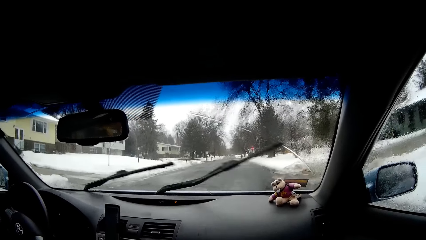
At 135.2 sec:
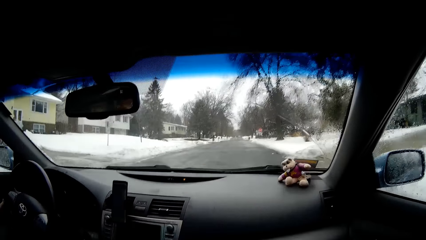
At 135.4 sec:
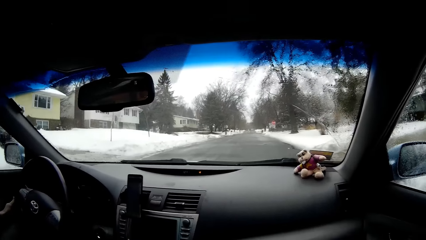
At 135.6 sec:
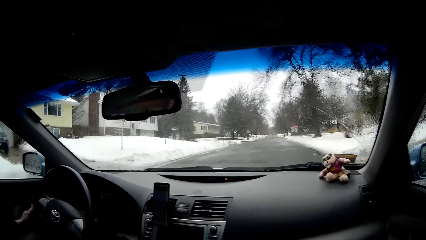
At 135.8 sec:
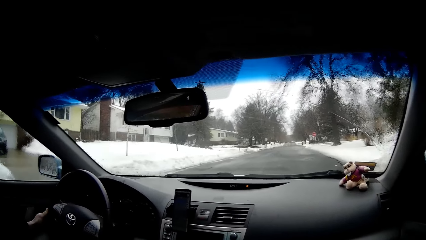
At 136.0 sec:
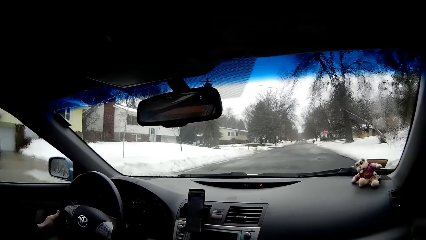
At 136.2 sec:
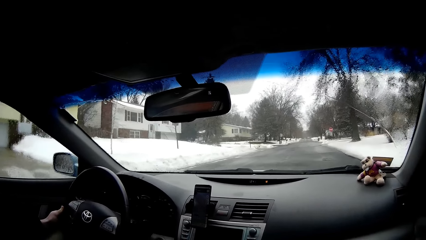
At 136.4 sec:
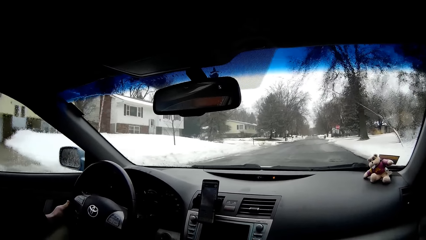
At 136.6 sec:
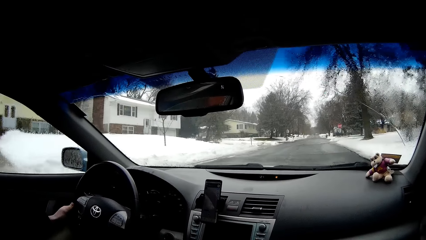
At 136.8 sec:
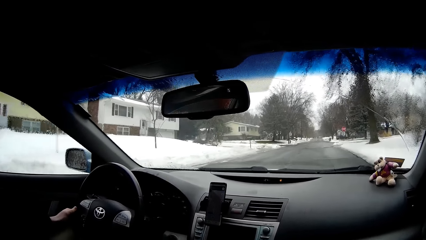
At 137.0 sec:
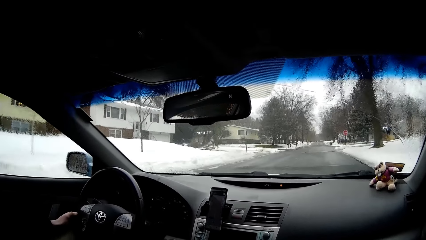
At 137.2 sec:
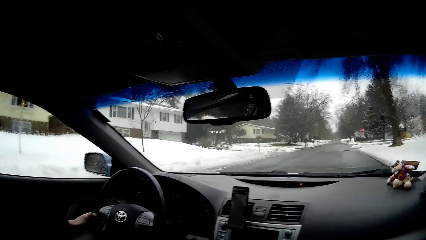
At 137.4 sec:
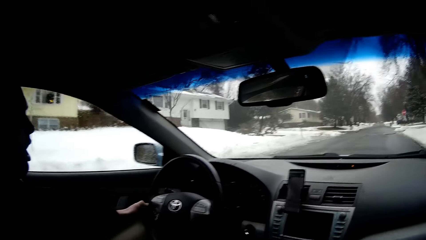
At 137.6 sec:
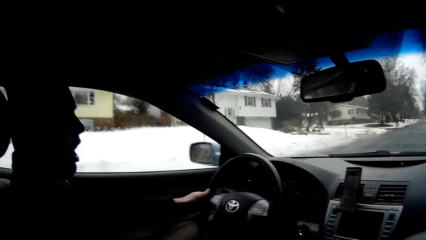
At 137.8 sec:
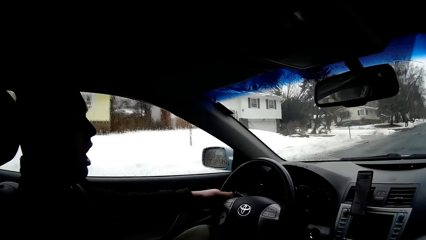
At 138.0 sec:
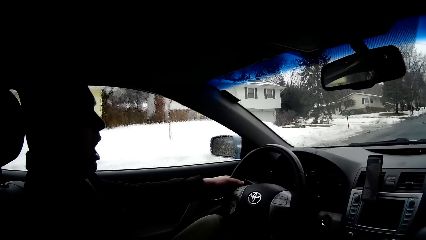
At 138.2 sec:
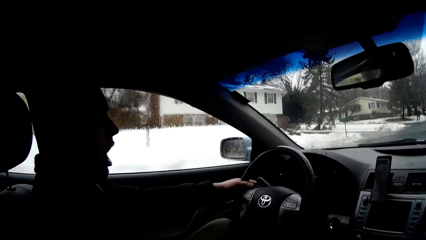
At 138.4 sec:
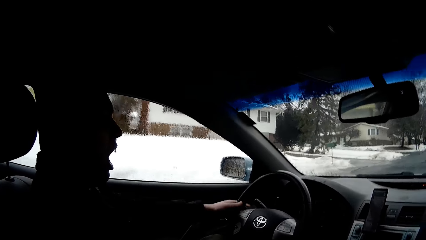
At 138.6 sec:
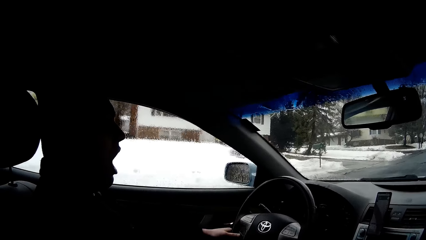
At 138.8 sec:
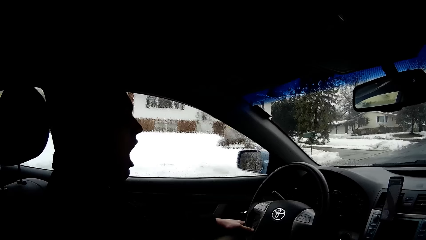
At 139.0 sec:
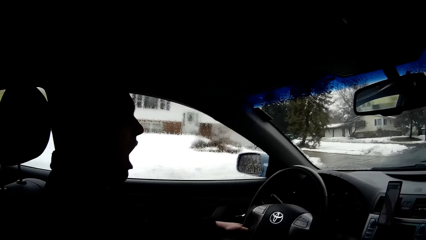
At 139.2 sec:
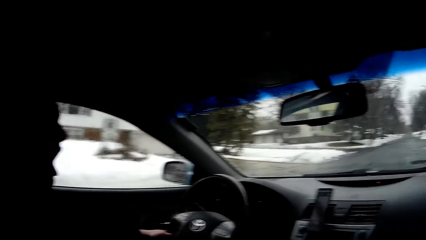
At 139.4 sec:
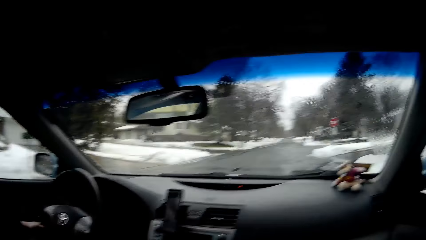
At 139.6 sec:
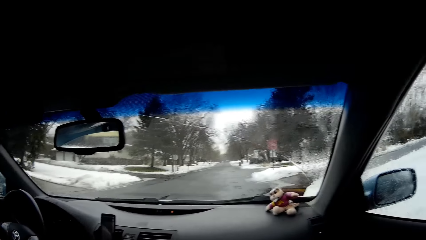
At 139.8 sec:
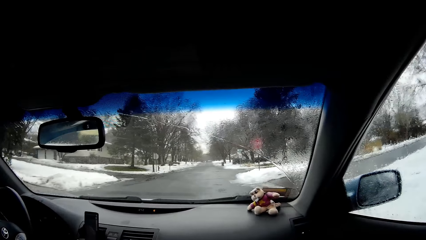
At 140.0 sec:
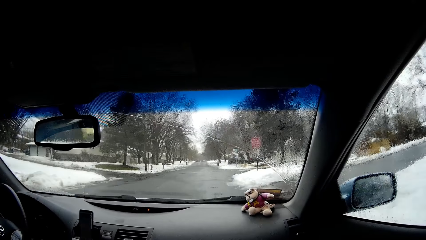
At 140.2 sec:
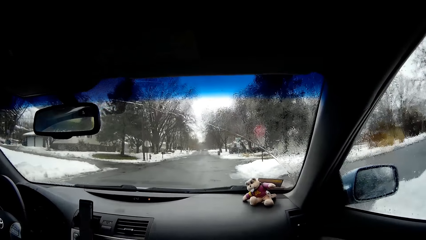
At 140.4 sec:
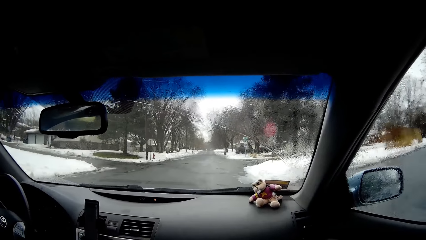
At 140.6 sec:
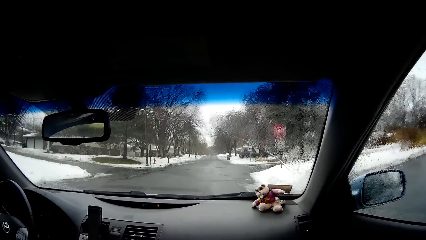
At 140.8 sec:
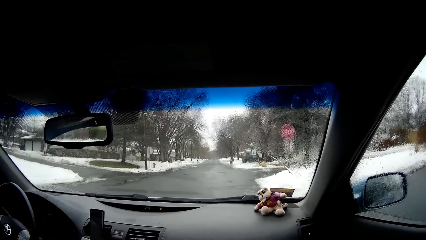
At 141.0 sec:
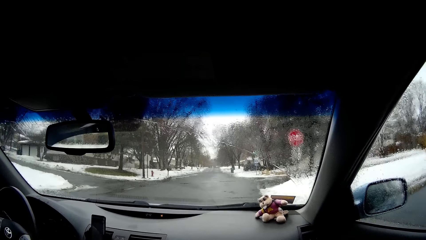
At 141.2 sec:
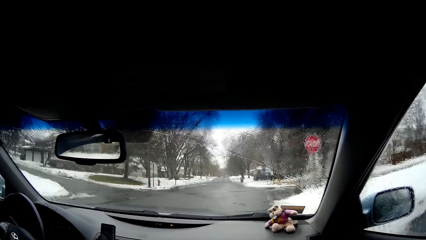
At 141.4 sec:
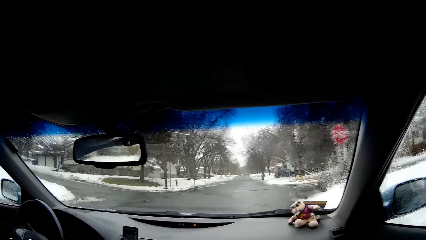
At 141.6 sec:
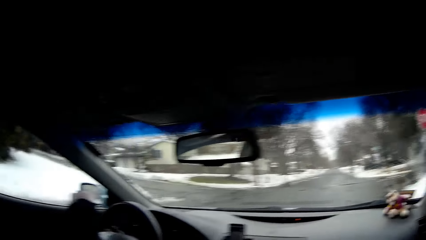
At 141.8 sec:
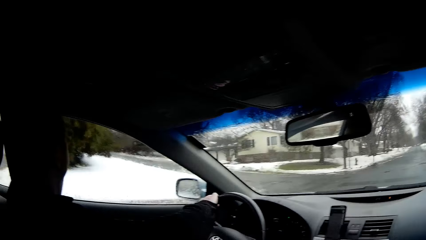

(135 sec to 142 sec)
A man drives the car on the road.

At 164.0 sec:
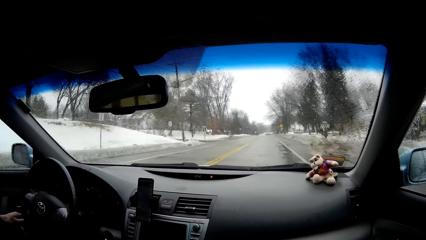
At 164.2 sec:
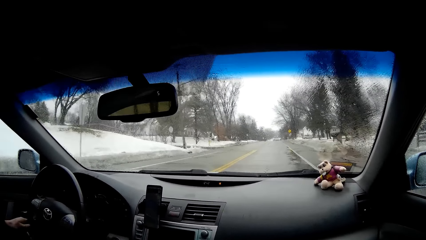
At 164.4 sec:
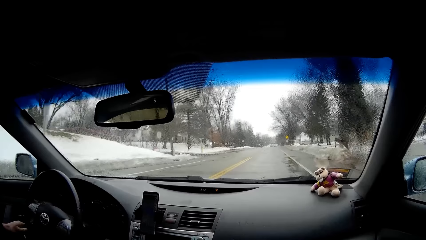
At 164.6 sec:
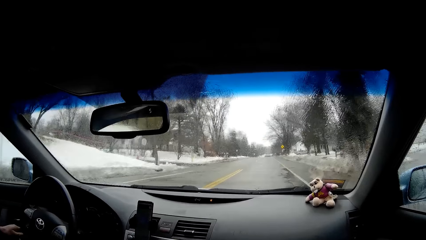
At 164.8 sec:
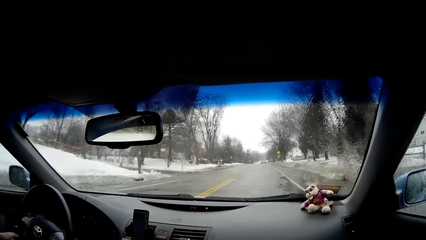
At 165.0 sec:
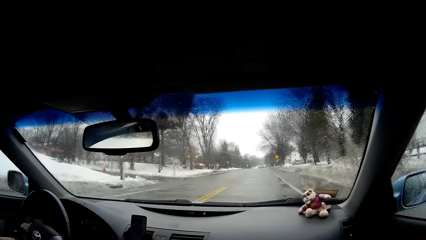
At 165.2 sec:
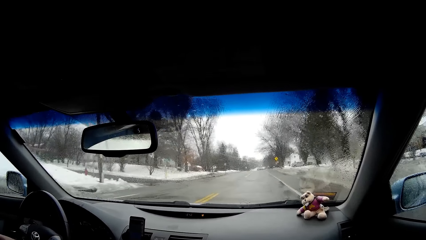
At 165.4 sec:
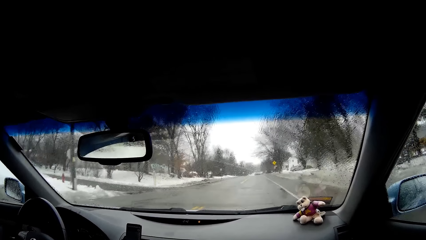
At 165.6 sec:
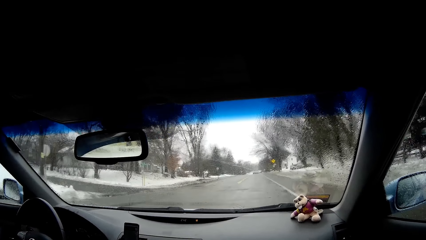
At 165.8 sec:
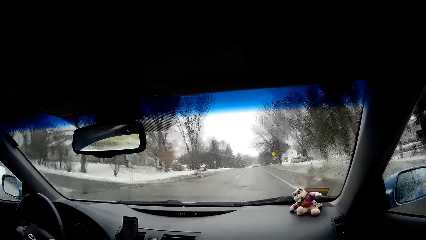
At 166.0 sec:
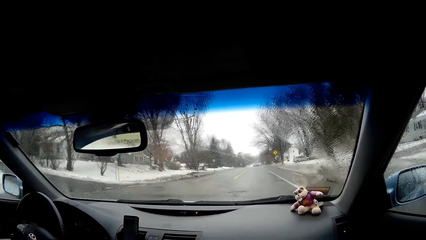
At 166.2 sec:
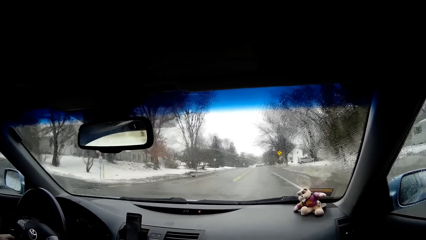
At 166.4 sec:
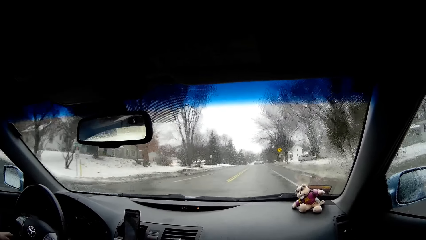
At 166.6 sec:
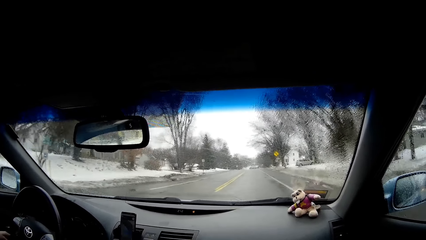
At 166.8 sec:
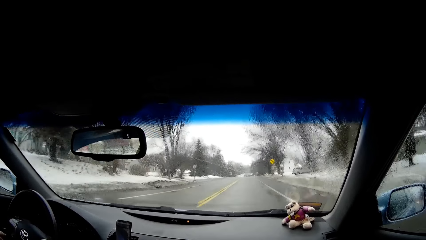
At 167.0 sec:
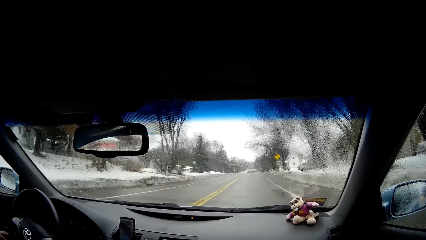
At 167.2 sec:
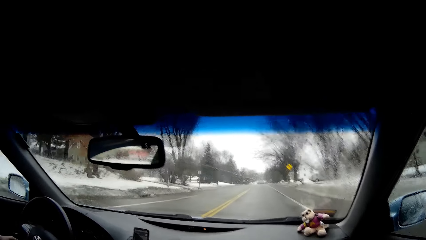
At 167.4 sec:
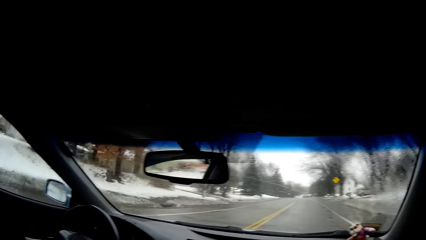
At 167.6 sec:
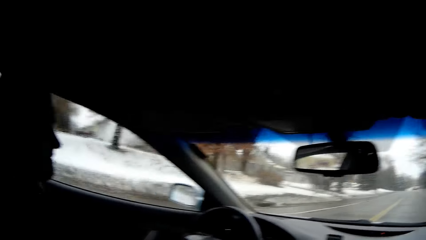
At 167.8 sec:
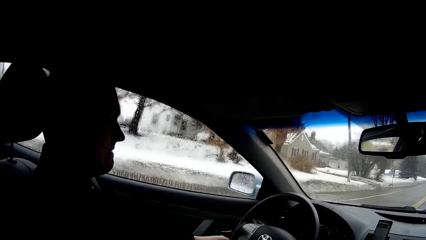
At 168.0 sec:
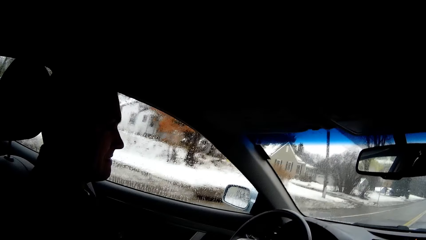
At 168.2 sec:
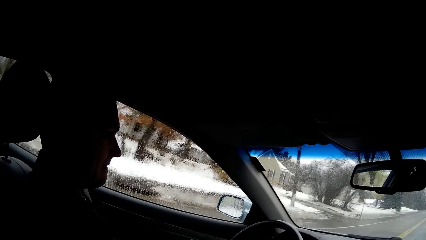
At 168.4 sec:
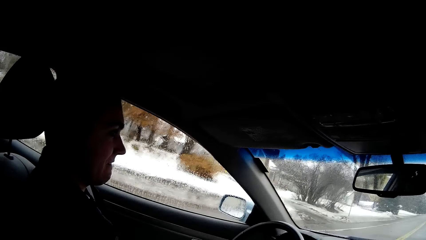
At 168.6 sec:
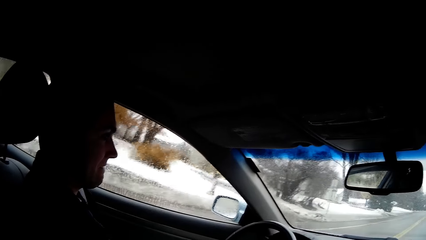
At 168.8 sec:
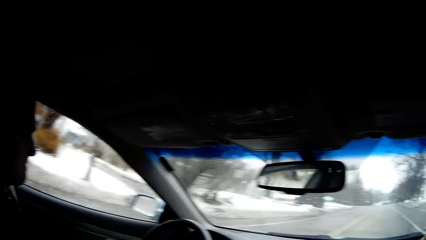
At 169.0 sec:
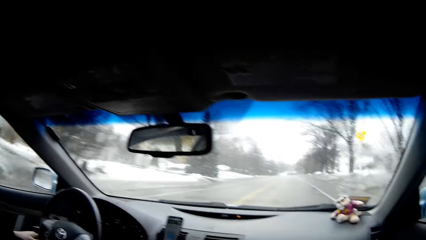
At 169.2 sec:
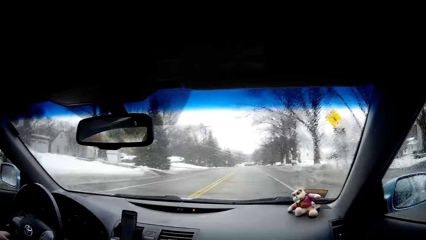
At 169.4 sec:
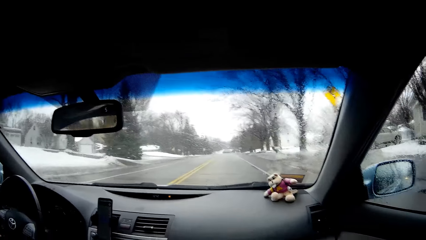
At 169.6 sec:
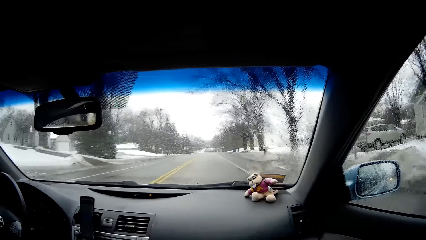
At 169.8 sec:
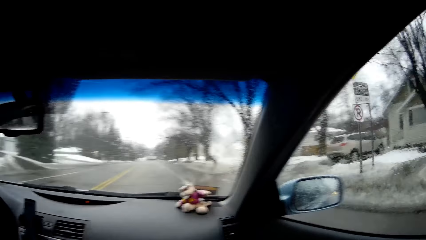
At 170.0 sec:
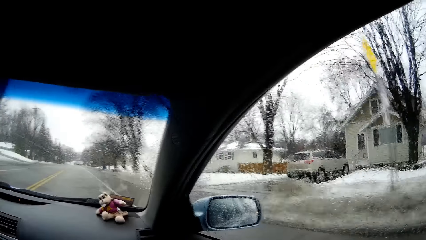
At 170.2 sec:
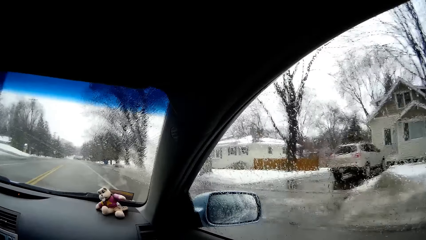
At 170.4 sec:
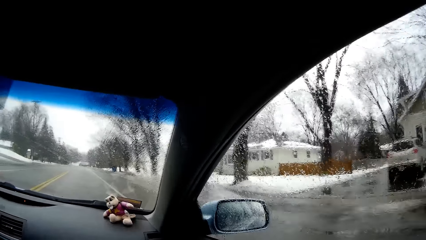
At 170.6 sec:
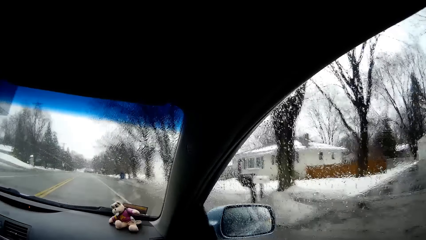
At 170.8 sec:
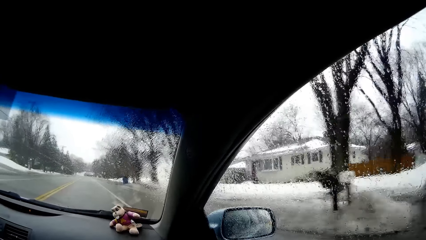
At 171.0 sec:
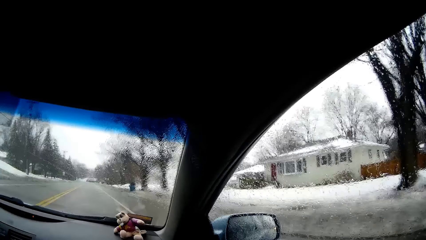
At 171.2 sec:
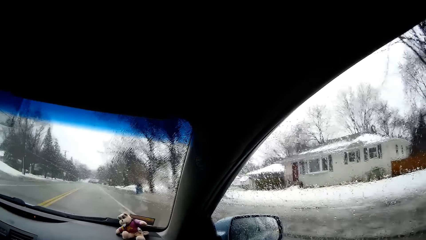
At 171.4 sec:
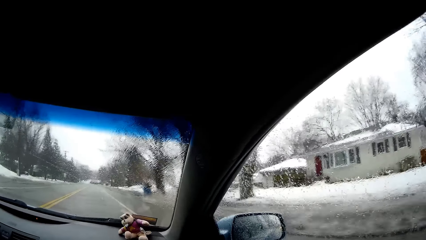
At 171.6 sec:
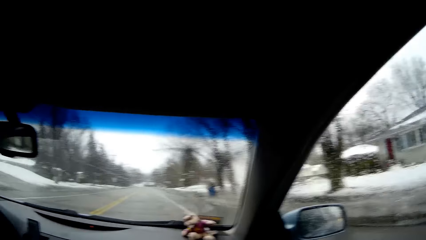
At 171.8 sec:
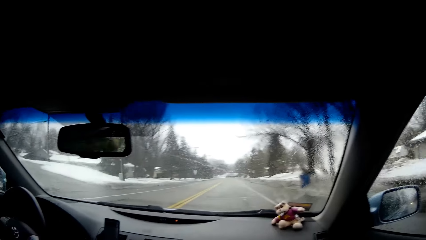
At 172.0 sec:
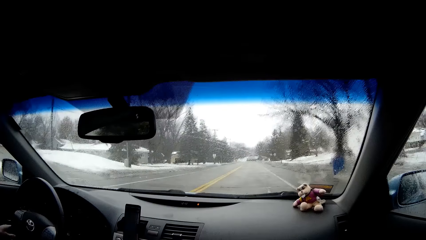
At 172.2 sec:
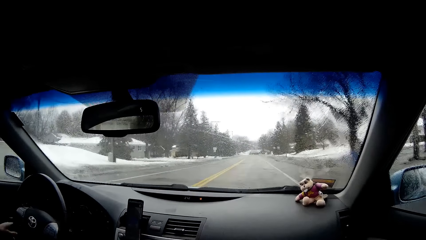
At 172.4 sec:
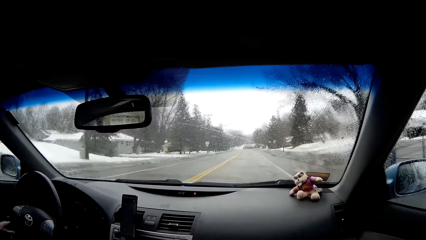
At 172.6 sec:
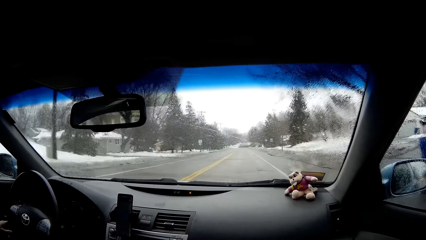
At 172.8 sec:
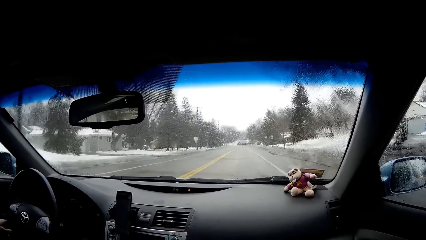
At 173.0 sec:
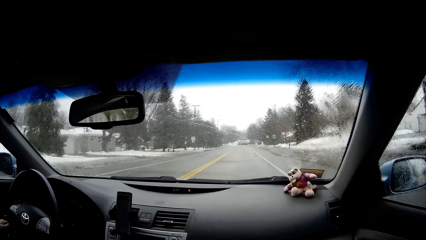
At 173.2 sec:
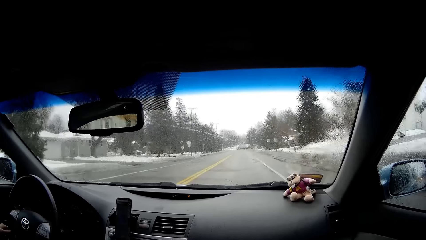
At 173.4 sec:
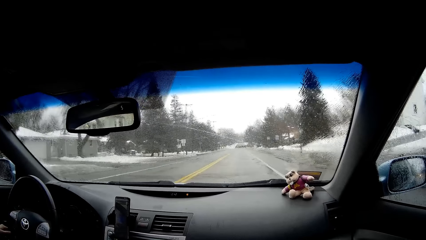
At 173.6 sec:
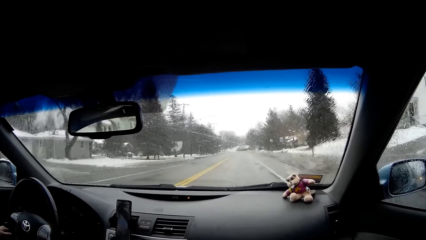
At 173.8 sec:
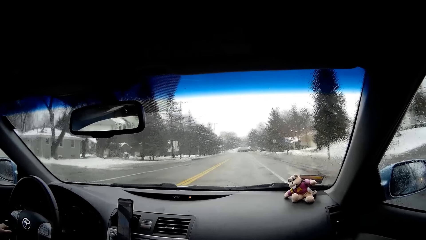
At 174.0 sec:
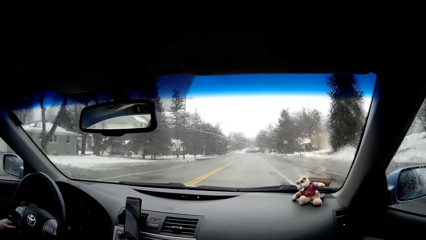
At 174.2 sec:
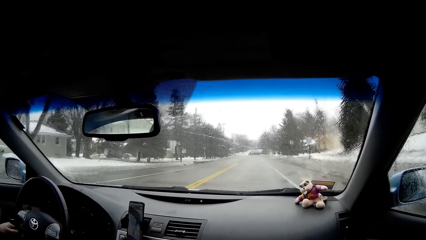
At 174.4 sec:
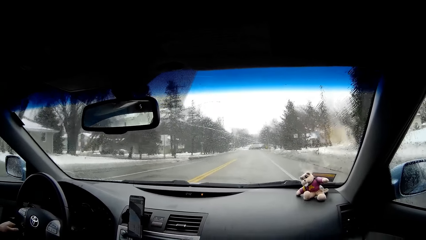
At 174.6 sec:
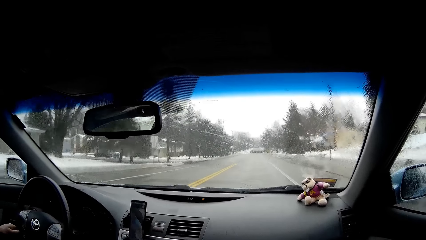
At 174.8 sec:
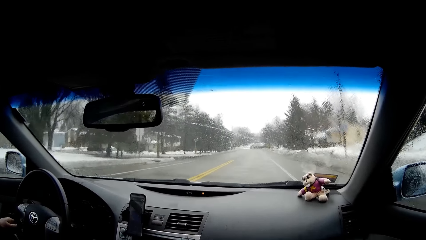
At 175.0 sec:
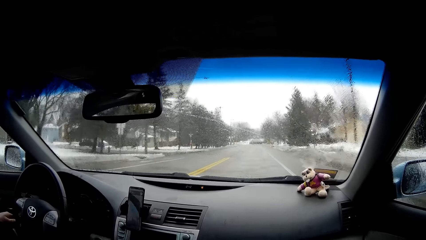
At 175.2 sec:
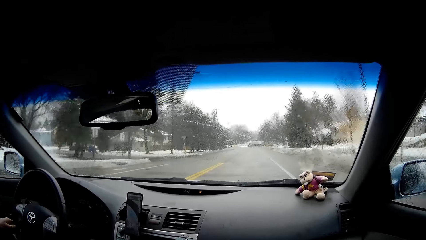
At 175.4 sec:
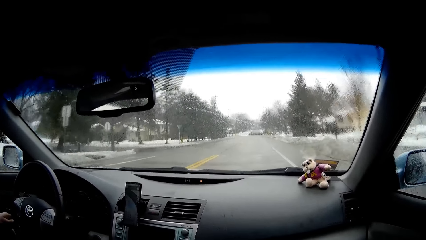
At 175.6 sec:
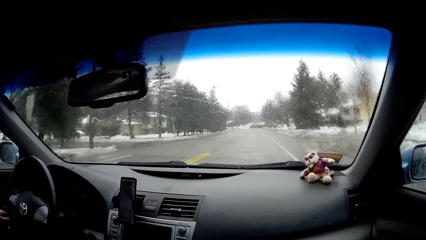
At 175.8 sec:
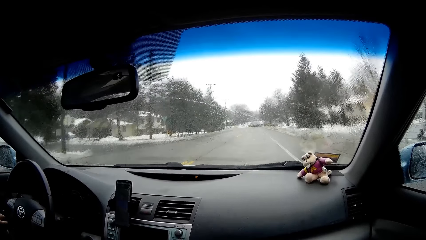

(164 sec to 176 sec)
The camera wearer looks at a man. The man drives the car on the road.
